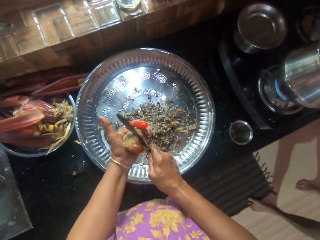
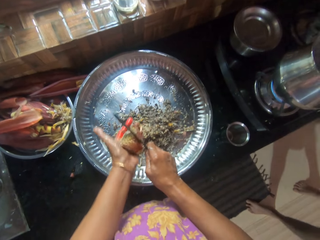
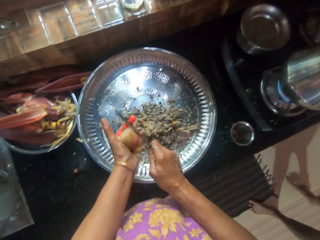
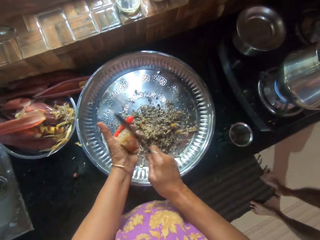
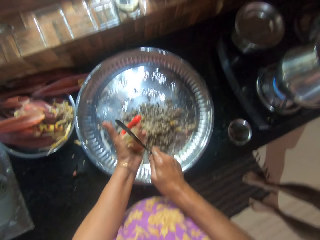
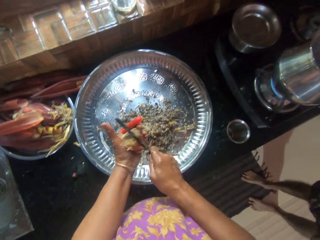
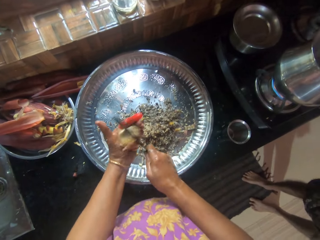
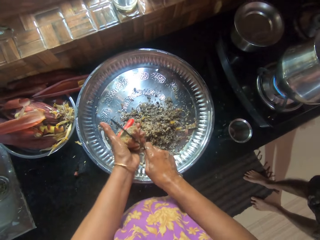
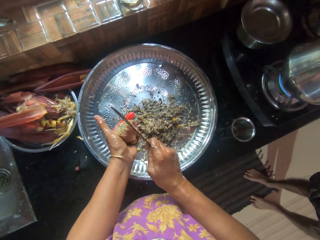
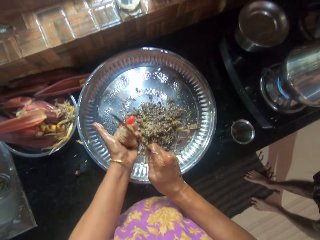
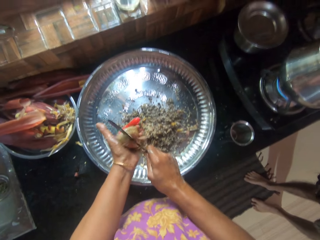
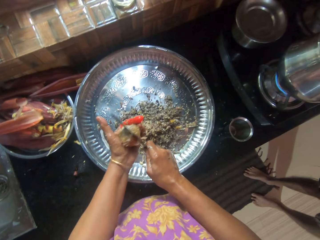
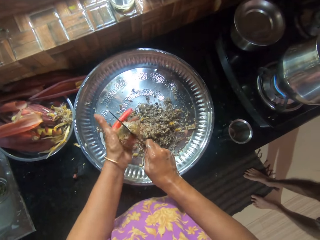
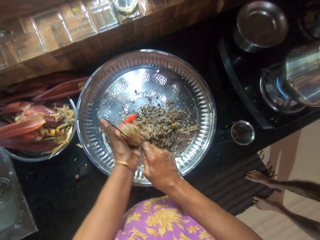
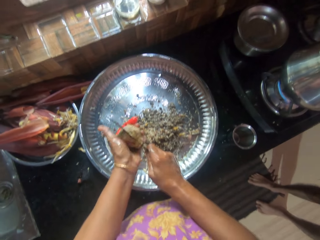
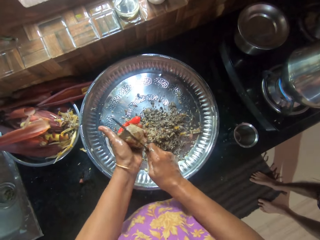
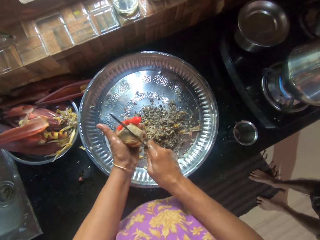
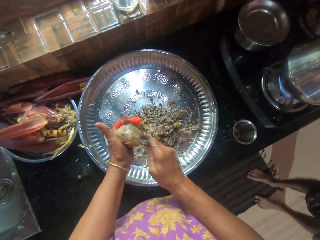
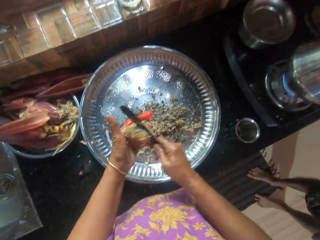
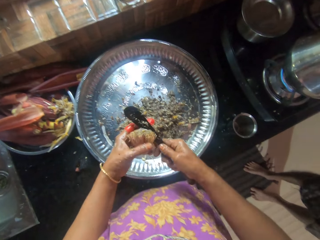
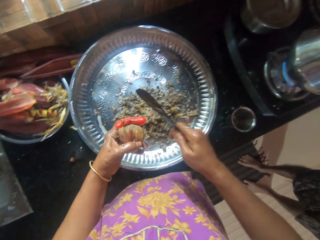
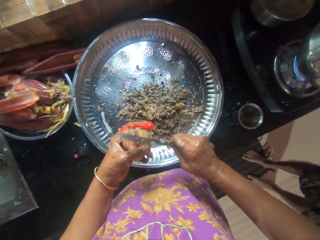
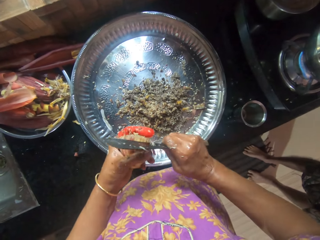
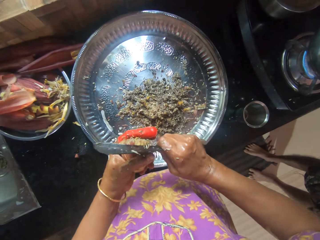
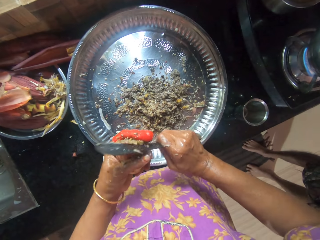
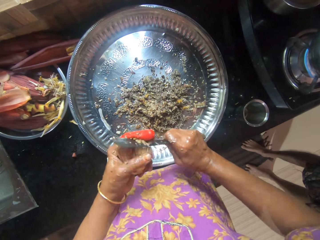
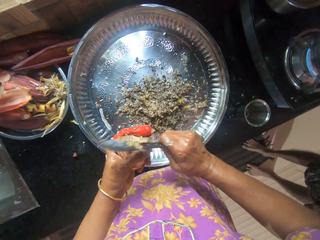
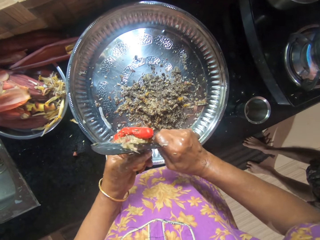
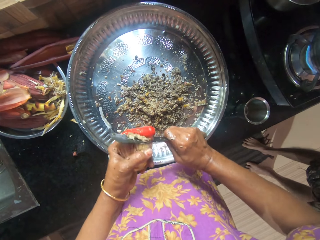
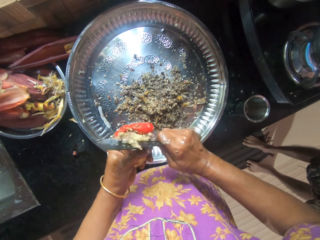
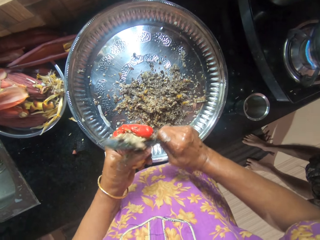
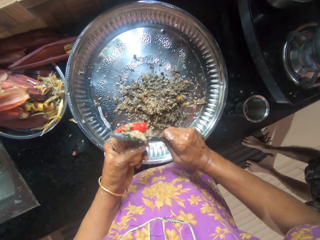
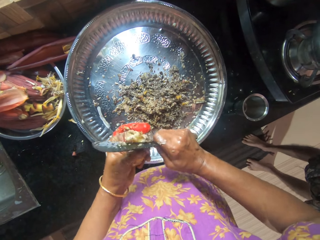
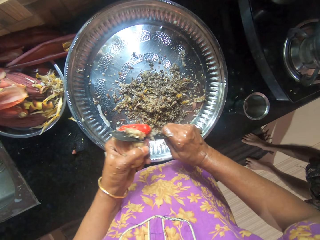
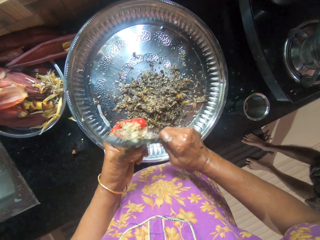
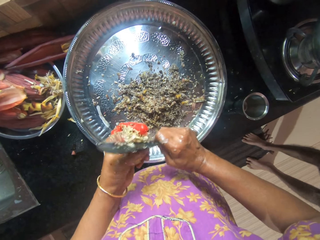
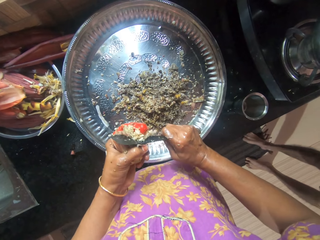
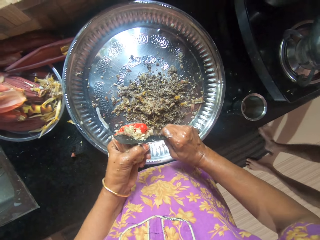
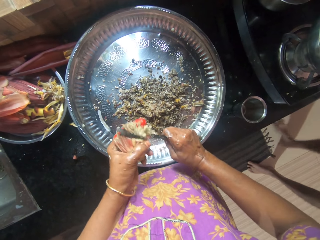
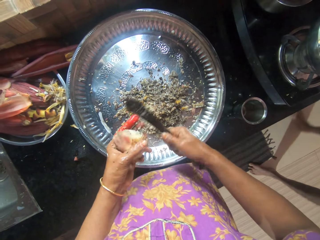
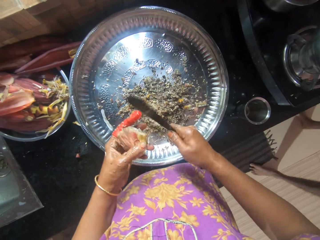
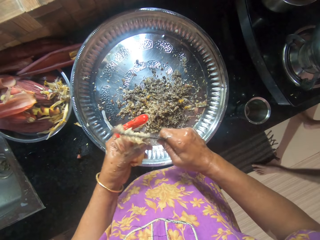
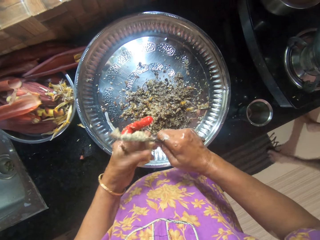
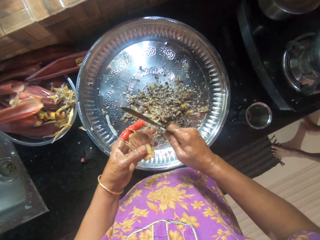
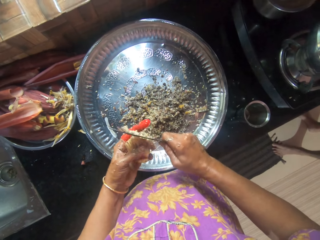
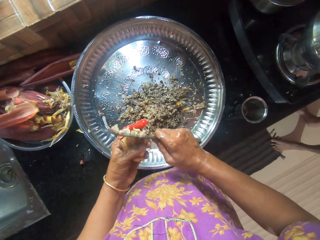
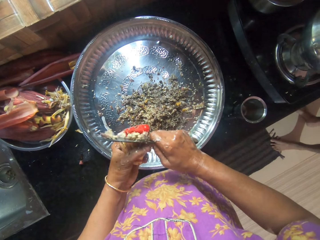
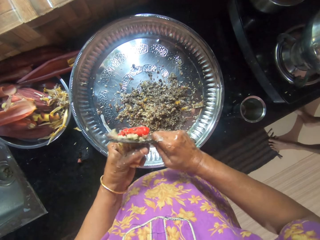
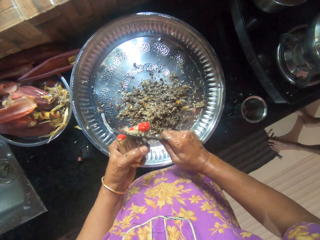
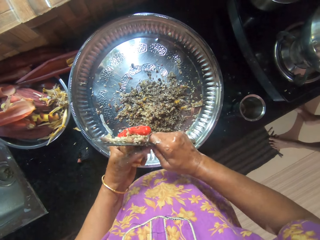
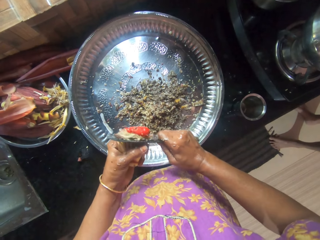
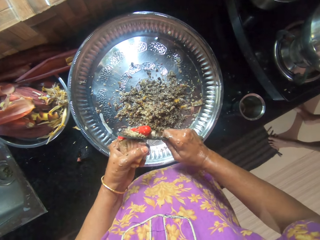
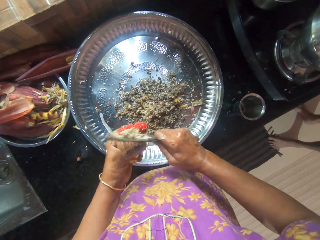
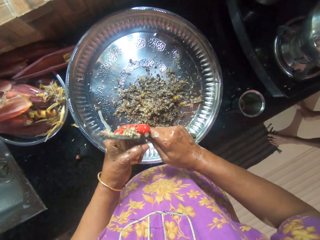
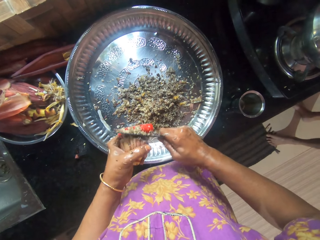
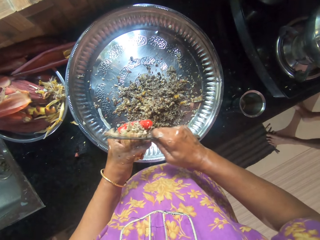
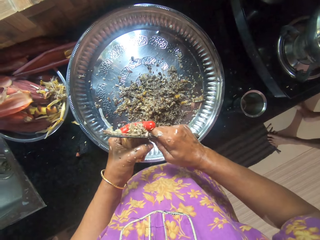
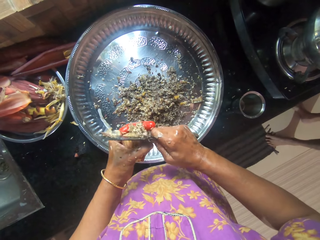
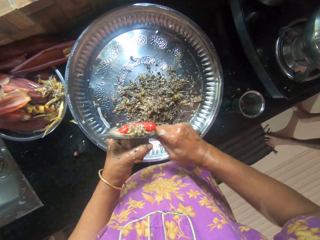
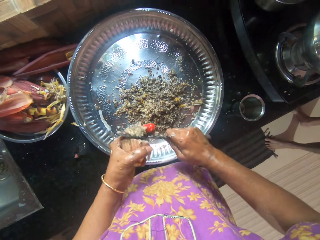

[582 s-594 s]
A man stands beside the camera wearer. The camera wearer slices a plantain flower with the knife into a tray of chopped plantain on the cabinet. The man walks away from the camera wearer.

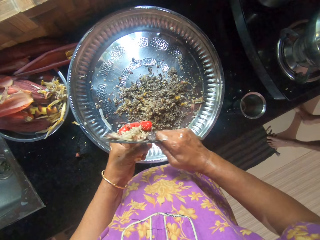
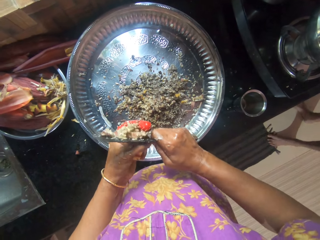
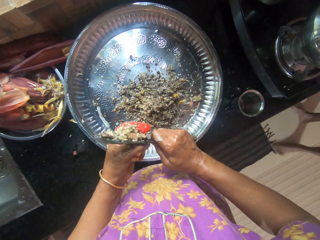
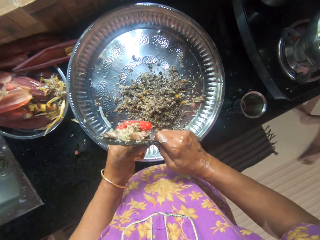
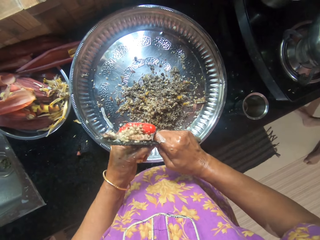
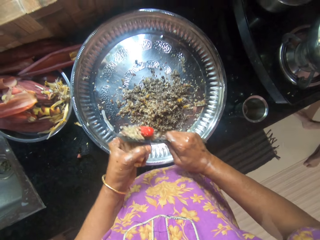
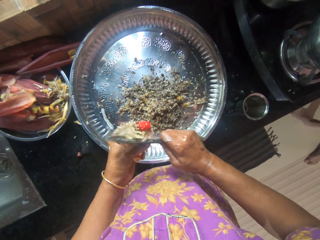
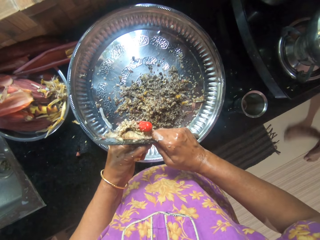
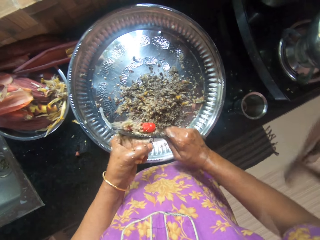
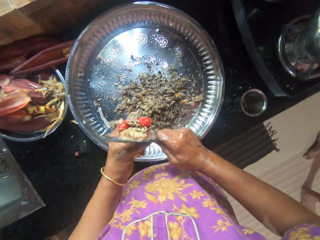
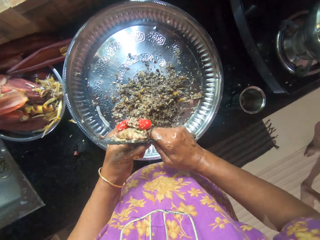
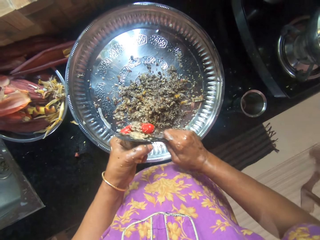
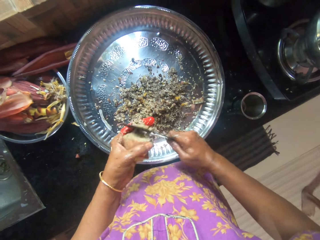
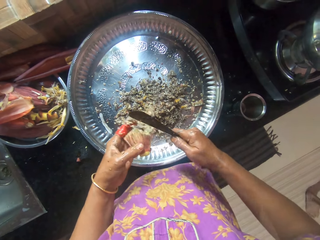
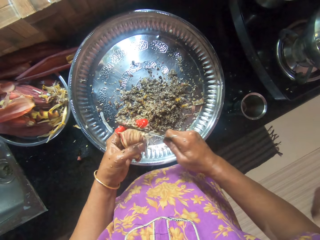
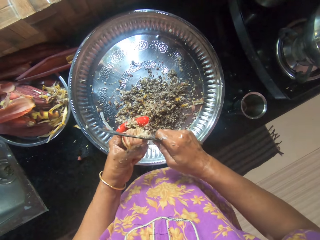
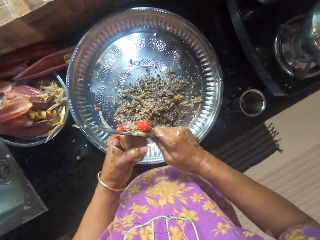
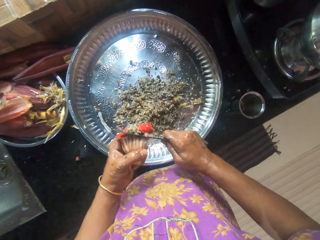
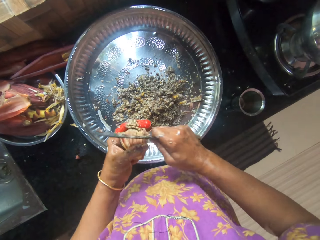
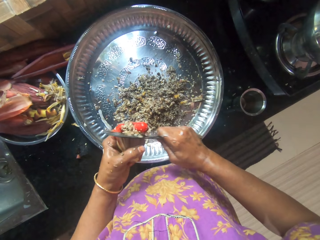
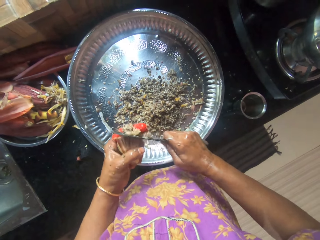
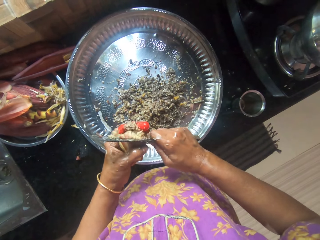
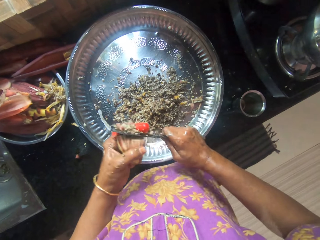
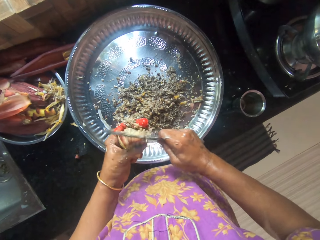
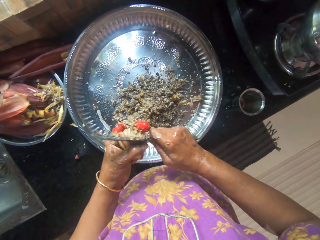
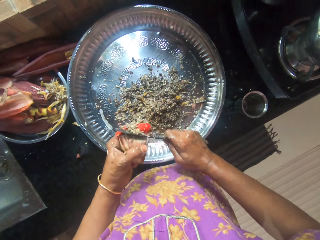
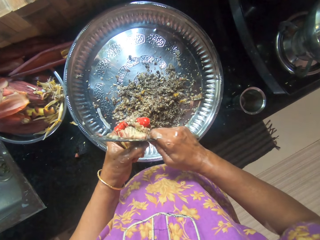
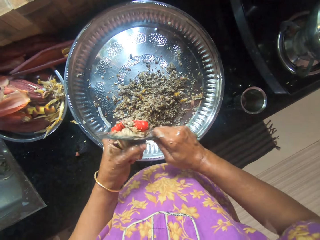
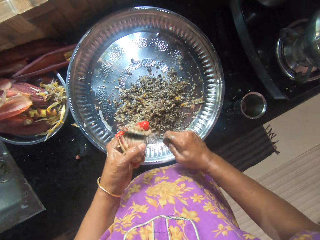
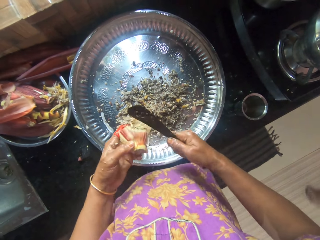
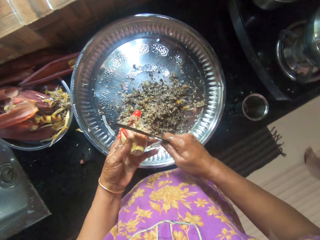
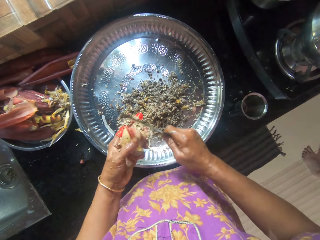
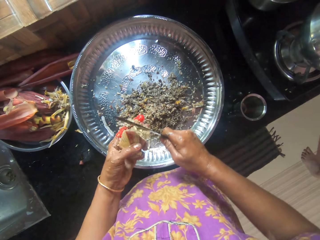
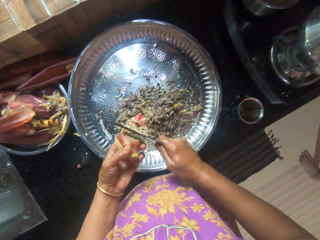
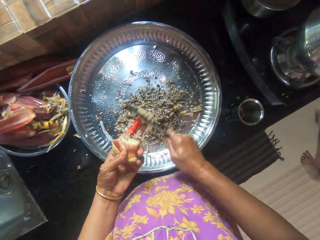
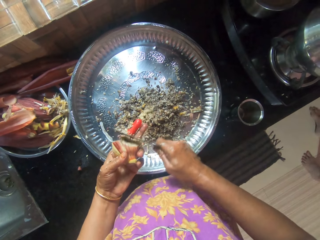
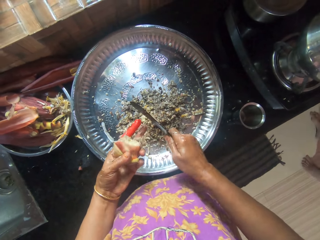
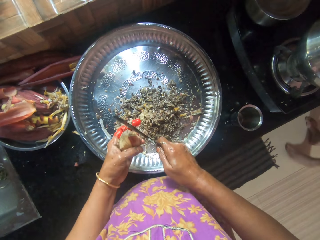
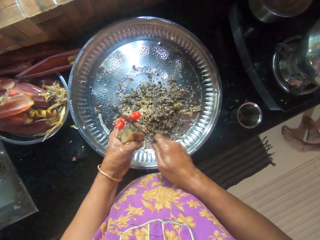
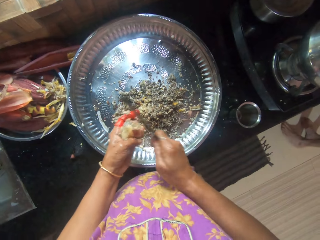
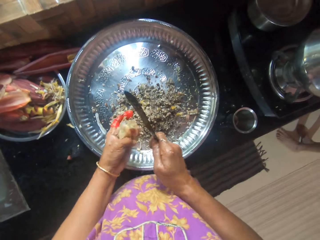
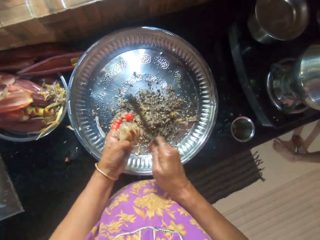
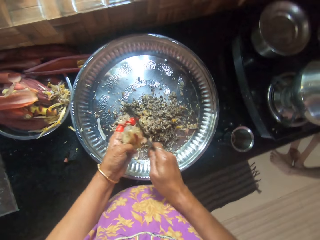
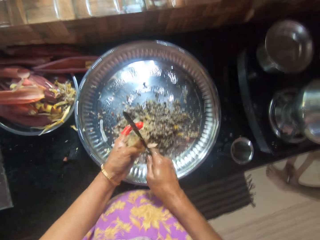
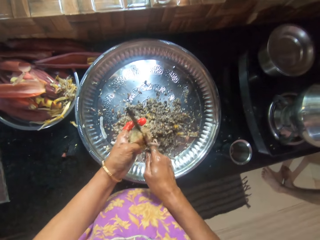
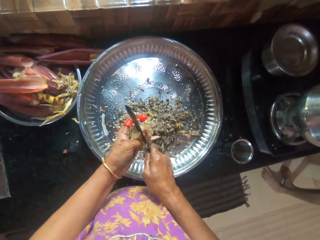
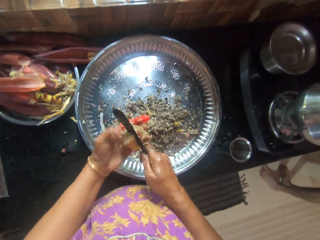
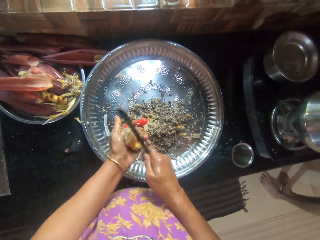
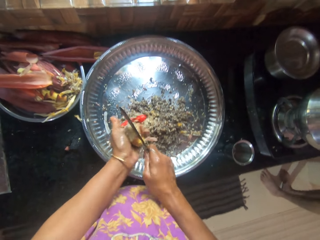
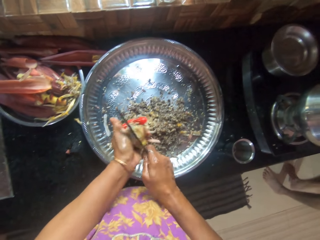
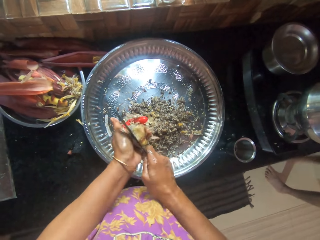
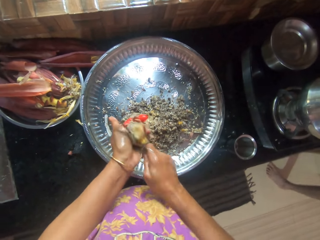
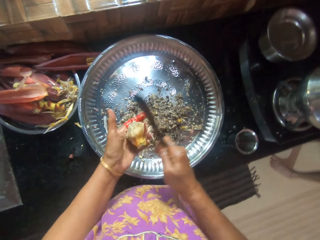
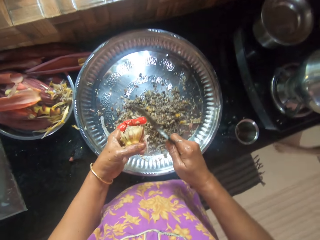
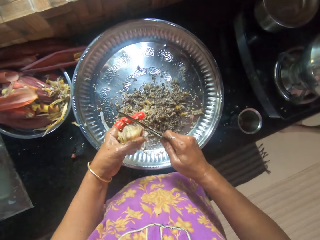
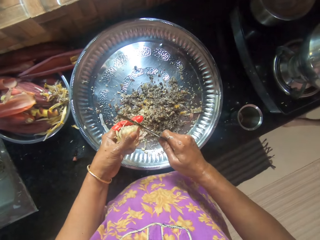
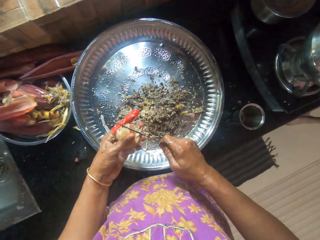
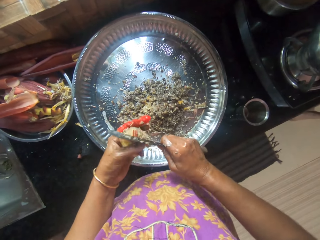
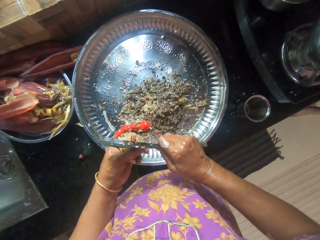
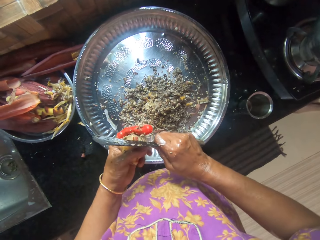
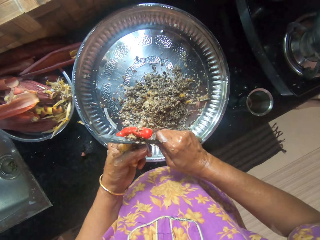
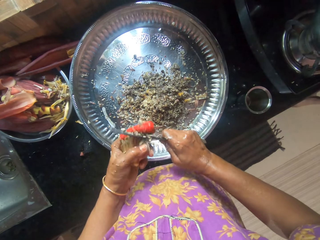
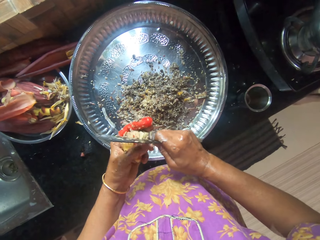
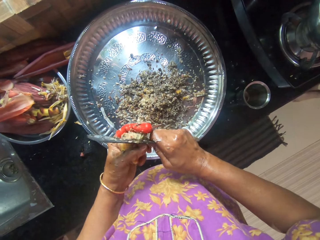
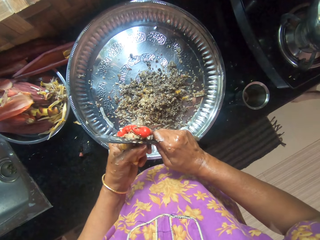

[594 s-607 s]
The camera wearer scrapes the chopped plantain flower on her left finger with the knife in her right hand. She chops the plantain flower in her left hand with the knife in her right hand. She slices the plantain flower with the knife into a tray of chopped plantain on the cabinet.
